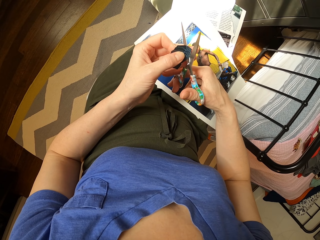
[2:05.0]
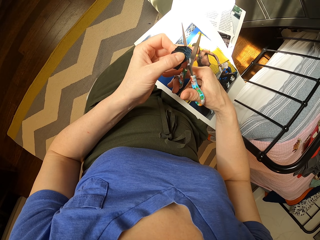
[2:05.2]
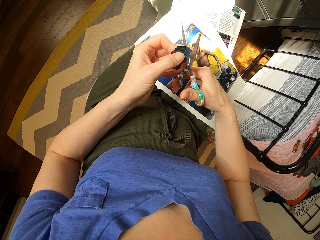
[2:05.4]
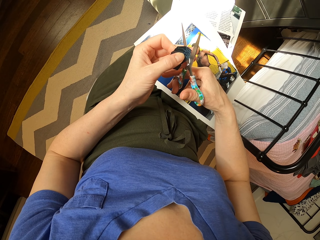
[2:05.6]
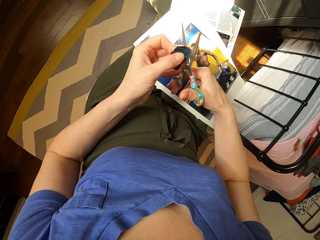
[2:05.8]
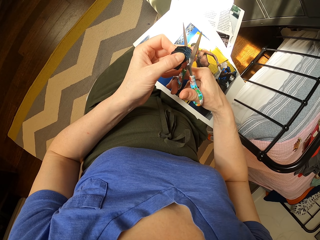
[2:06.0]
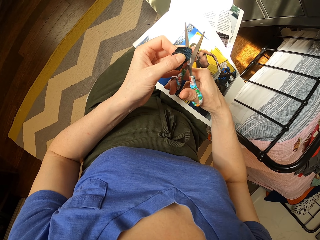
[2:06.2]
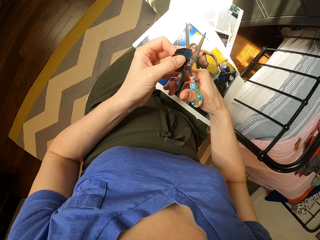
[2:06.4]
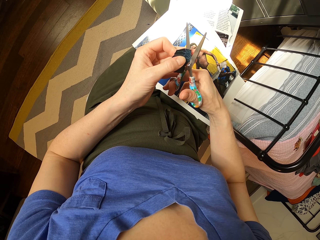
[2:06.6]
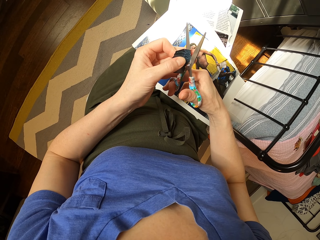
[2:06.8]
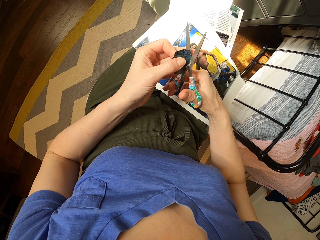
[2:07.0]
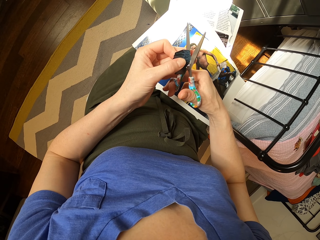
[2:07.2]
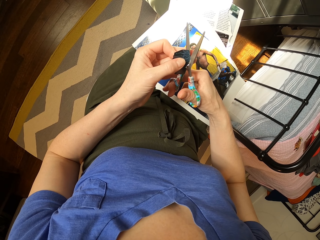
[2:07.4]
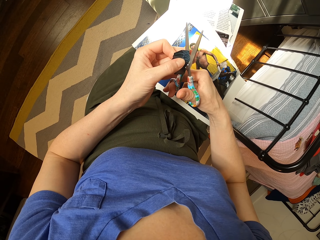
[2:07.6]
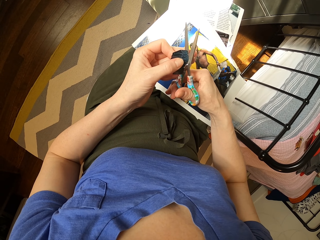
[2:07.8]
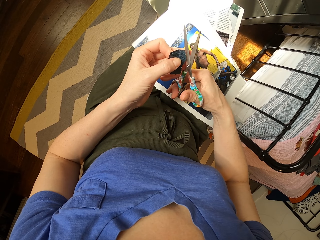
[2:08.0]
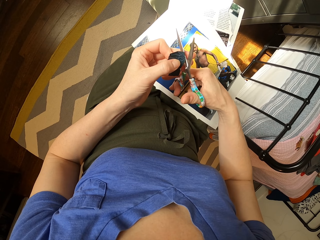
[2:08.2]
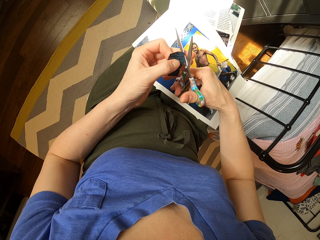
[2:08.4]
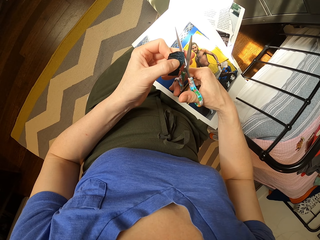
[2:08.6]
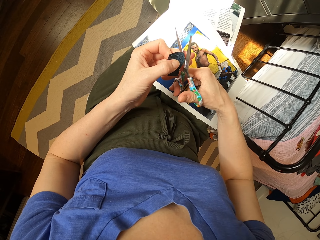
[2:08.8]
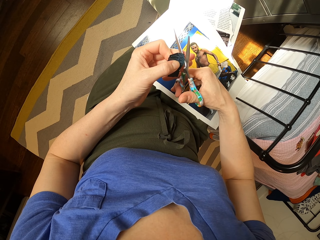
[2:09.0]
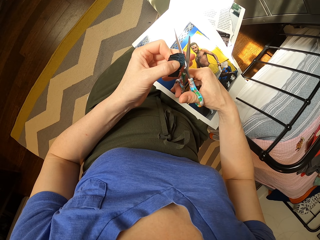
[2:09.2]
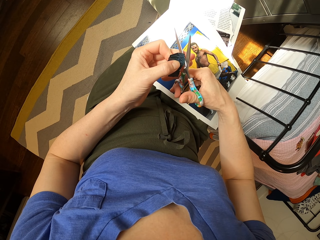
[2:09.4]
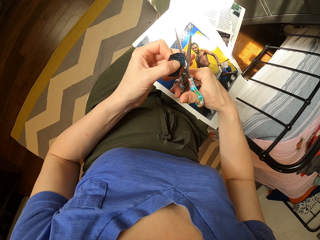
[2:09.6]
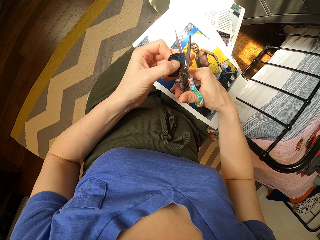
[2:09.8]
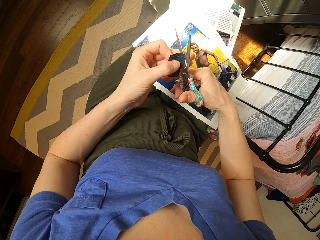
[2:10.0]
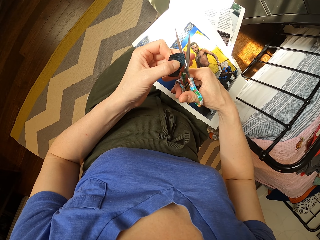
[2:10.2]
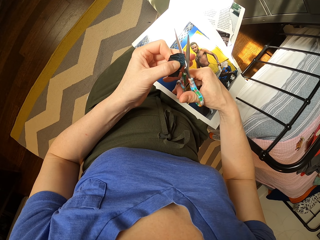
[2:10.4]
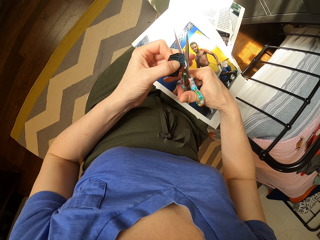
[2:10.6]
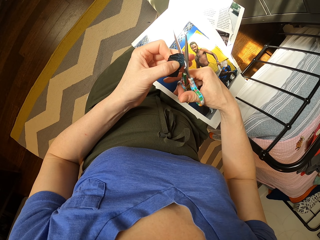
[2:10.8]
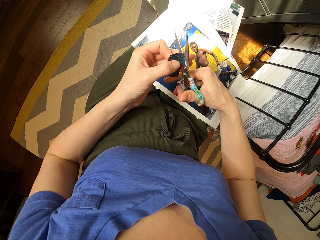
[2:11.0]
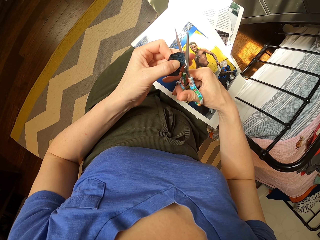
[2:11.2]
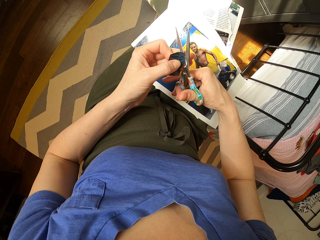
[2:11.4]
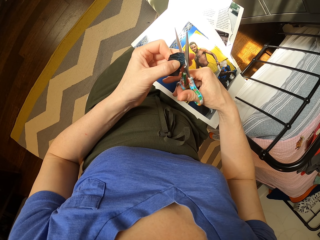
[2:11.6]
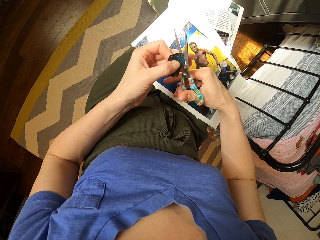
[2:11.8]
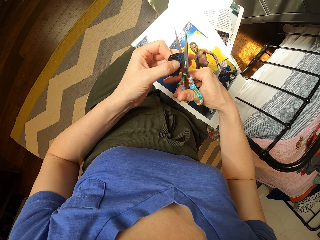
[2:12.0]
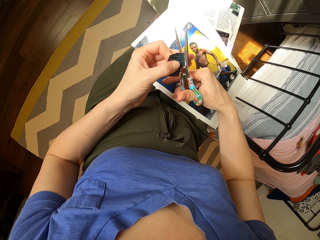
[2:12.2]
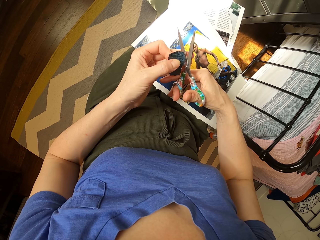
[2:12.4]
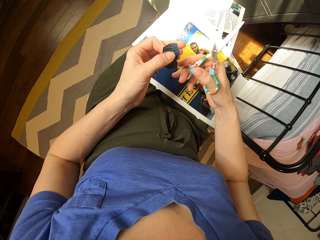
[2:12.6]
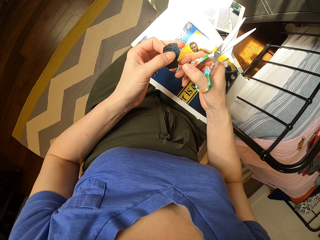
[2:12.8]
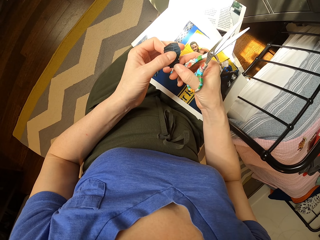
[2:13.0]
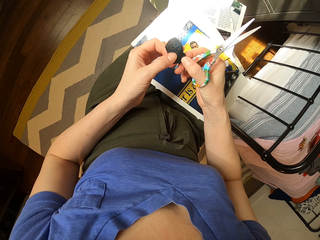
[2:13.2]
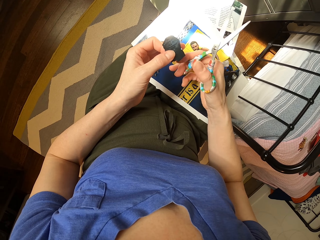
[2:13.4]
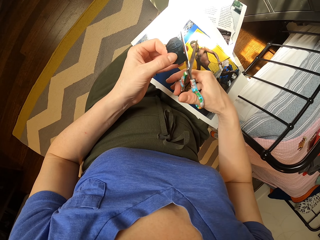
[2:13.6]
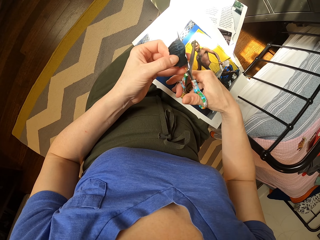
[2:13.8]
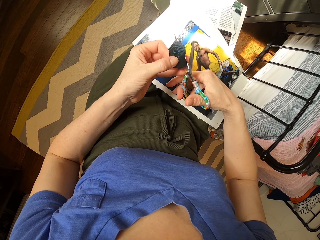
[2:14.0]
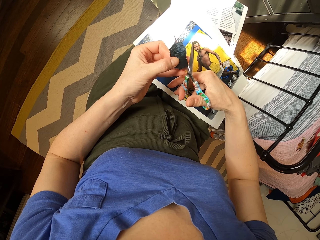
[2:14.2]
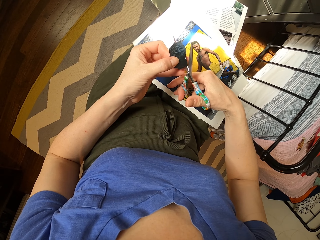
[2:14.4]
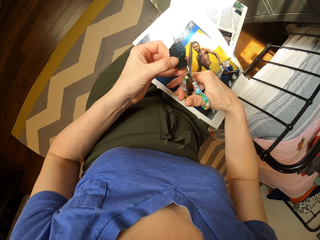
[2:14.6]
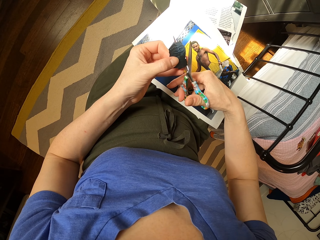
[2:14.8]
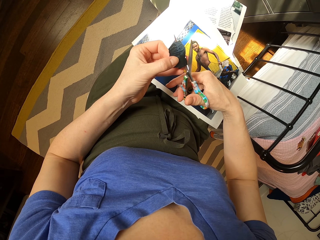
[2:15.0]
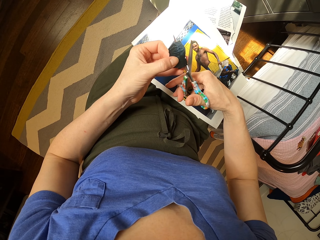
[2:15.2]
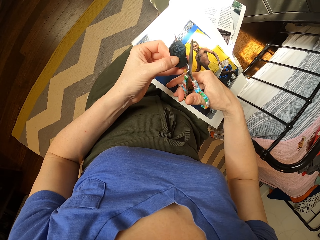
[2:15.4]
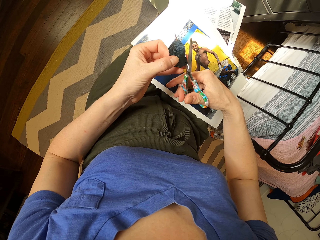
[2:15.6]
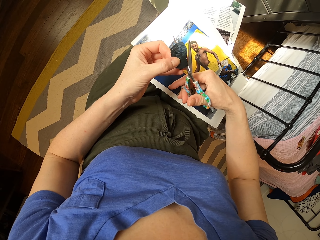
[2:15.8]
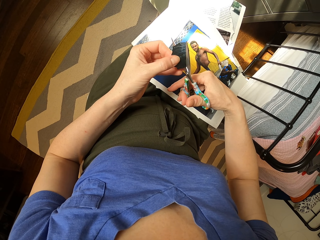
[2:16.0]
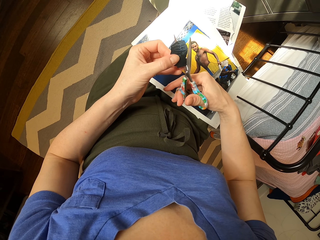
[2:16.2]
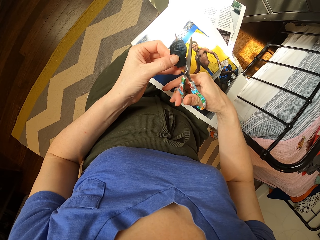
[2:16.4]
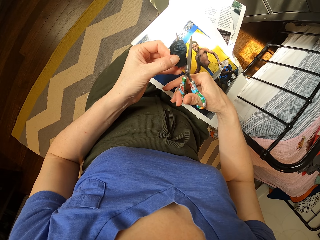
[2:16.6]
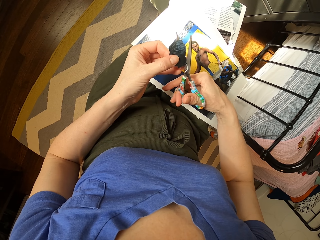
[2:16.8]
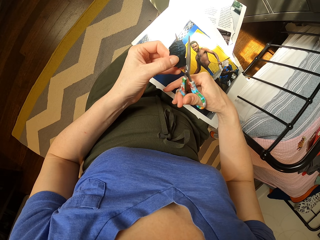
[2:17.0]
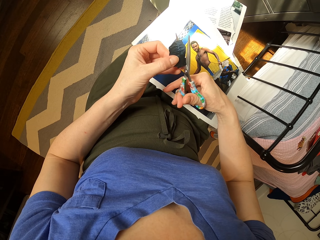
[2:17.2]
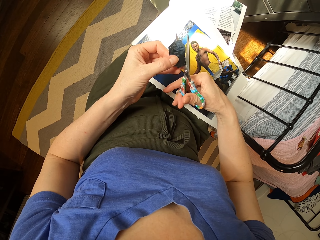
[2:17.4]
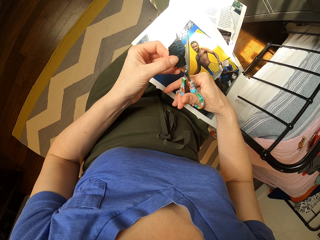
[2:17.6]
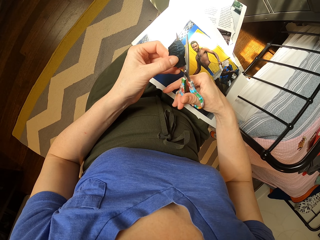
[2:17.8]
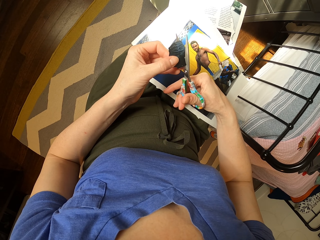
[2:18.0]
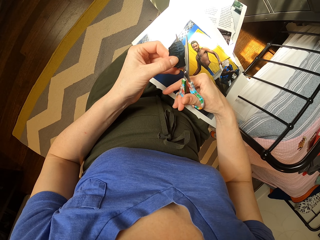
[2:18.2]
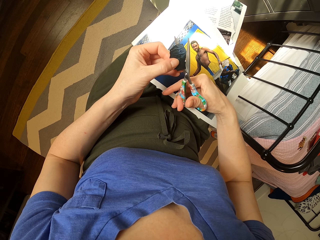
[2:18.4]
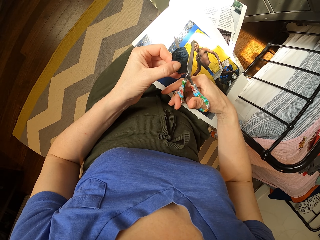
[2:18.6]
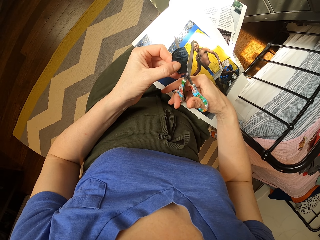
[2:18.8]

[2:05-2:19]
The camera wearer lifts the scissors. They cut the paper.

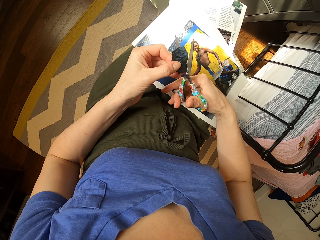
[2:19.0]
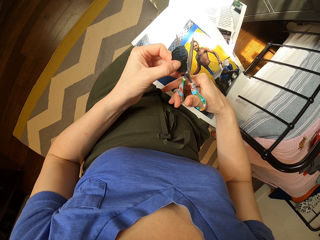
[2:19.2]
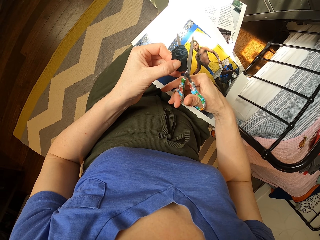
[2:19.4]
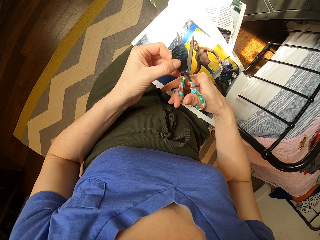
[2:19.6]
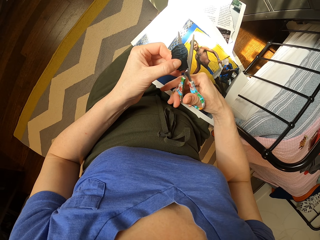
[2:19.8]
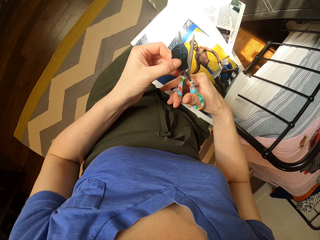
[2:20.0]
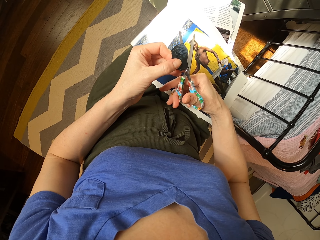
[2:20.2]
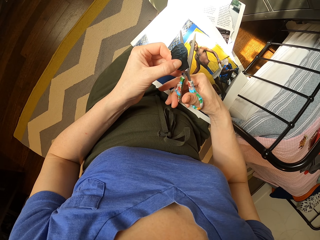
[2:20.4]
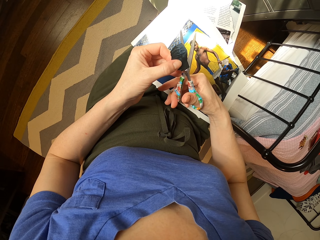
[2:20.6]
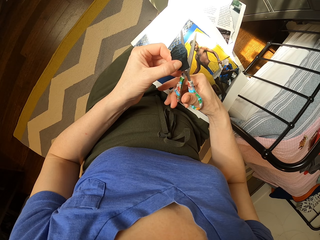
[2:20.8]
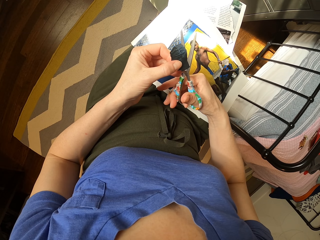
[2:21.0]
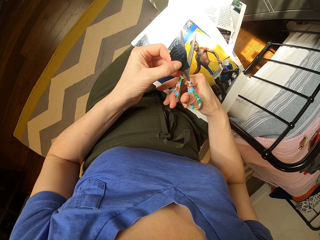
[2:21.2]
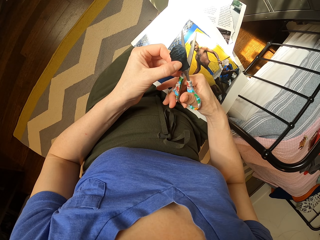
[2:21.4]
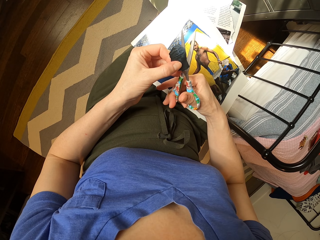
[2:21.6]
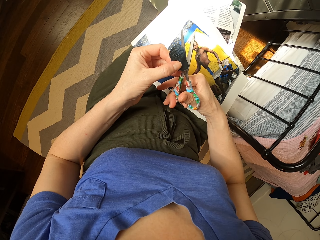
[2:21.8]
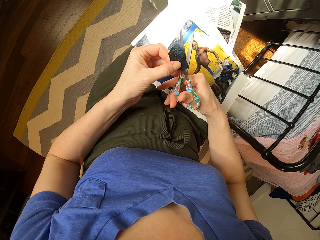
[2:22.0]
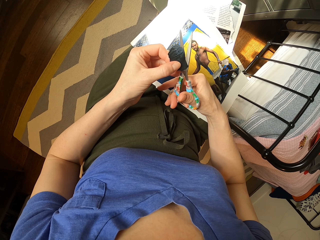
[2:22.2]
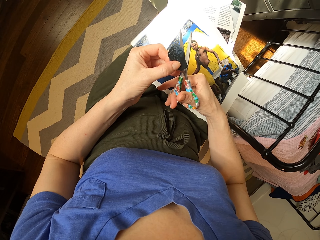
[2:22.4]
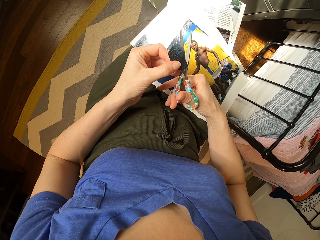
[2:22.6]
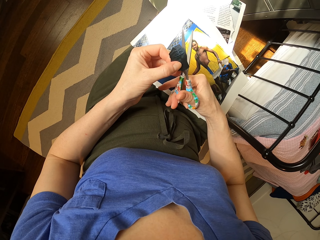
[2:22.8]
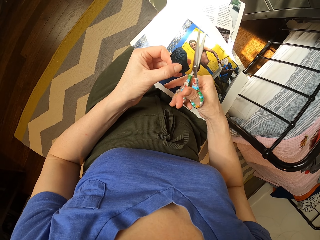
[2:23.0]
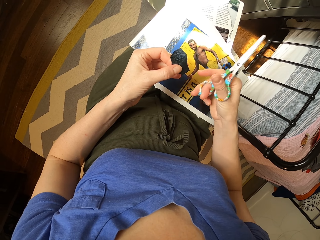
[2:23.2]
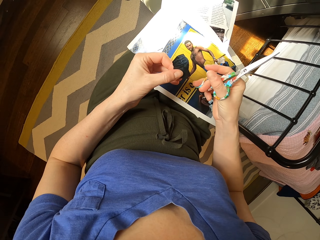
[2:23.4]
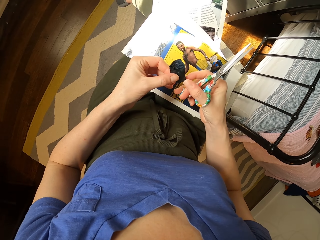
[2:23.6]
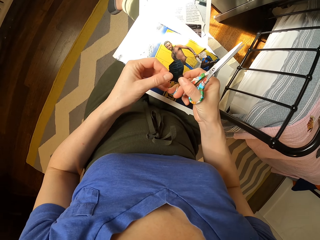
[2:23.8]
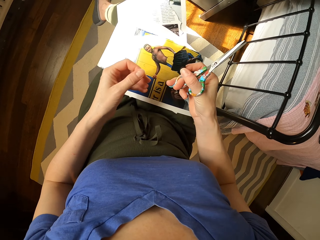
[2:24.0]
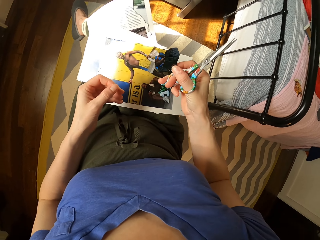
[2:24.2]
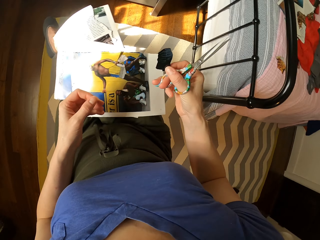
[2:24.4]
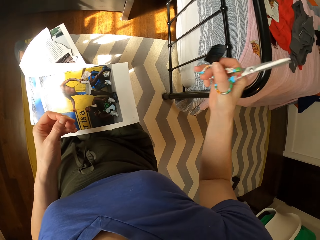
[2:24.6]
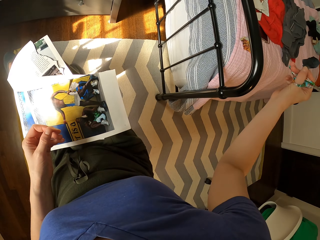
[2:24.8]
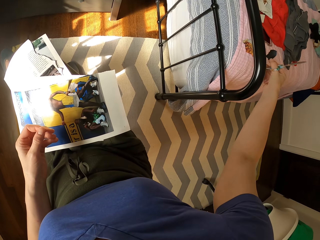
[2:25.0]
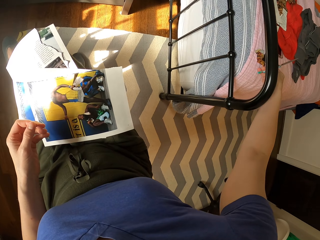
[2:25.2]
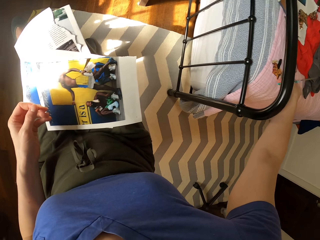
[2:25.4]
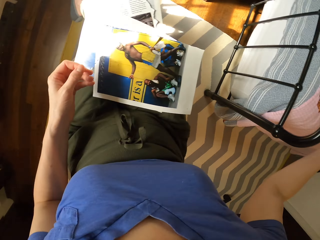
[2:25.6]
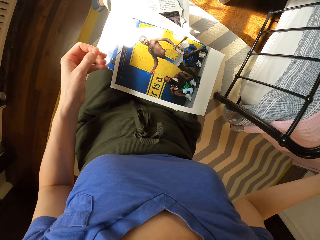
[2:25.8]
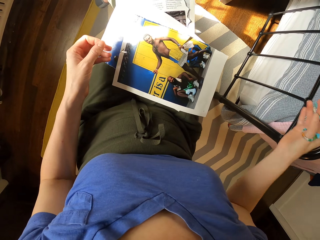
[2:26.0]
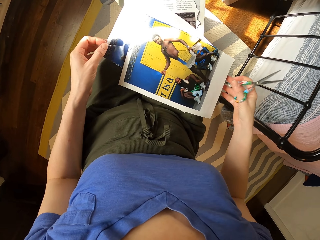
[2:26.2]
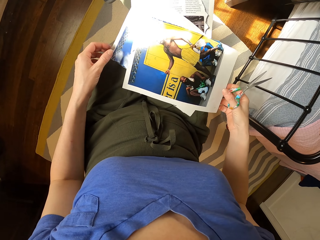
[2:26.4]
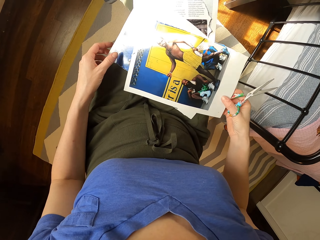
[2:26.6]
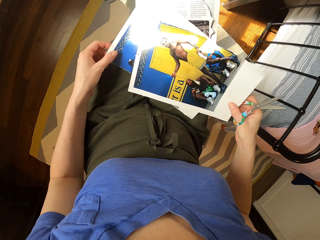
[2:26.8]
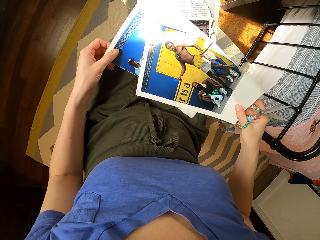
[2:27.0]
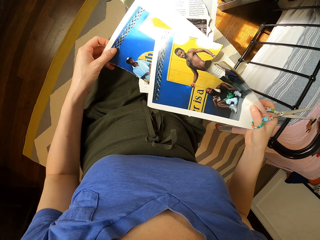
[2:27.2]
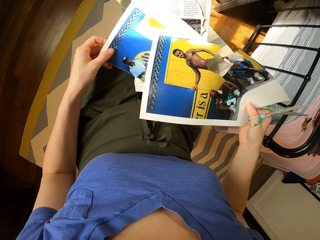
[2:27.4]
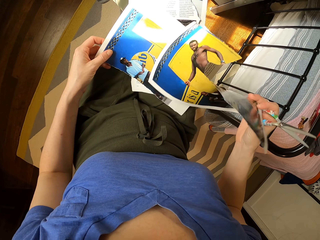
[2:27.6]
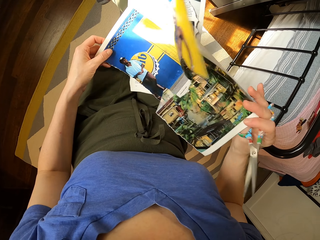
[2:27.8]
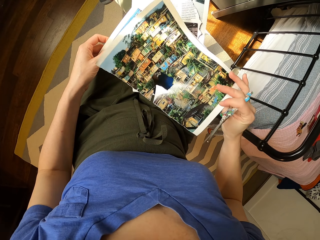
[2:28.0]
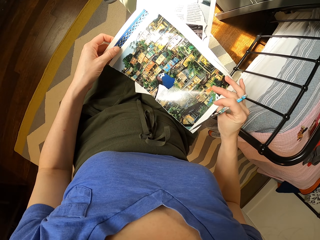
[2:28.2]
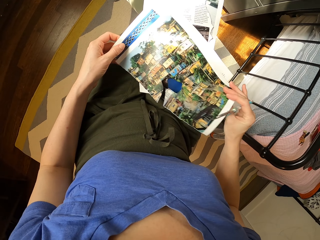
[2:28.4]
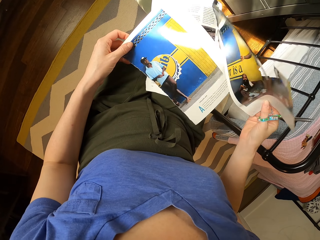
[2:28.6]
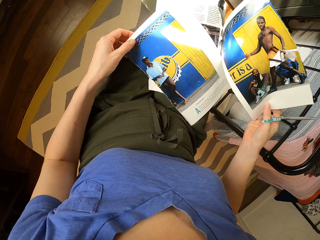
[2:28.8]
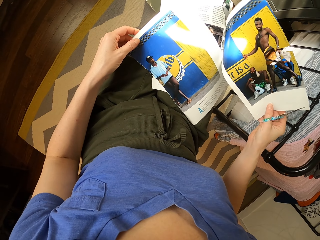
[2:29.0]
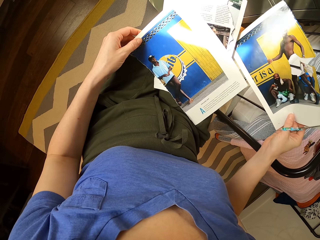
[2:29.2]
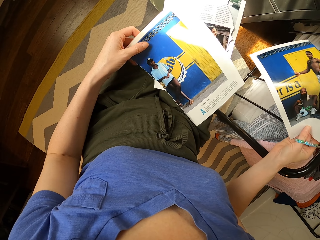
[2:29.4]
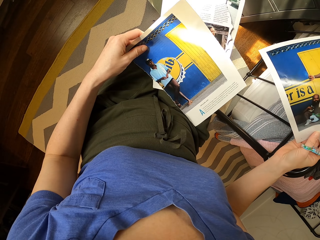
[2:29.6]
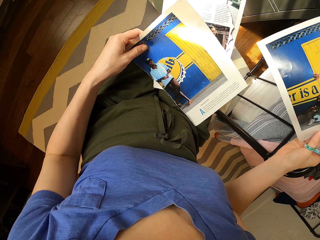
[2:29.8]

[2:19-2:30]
The camera wearer lifts the scissors. They lift the paper. They put the paper on the bed. They lift the paper. They look at the papers. They turn the paper. They lift the paper.
